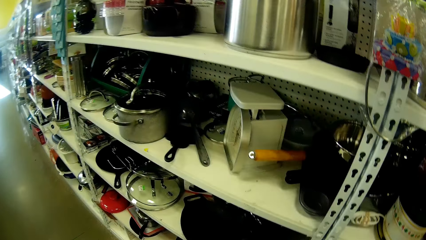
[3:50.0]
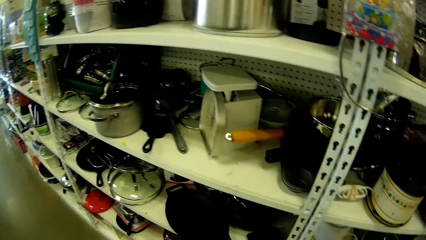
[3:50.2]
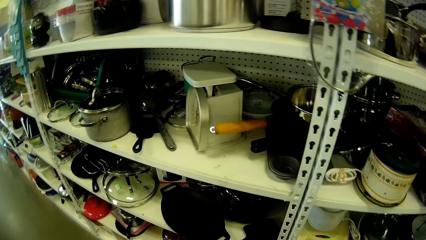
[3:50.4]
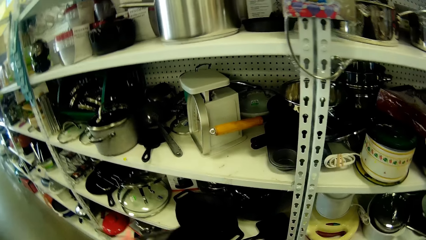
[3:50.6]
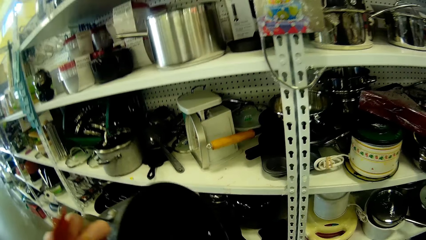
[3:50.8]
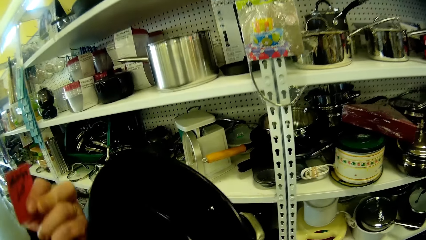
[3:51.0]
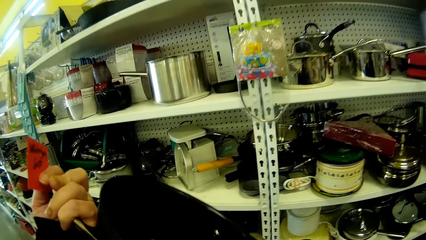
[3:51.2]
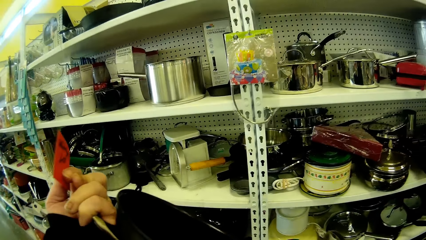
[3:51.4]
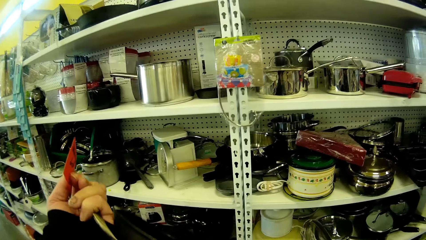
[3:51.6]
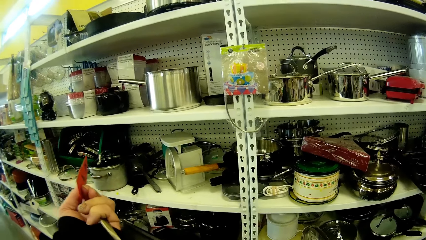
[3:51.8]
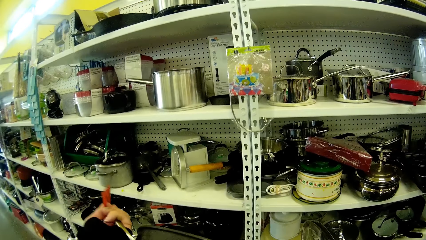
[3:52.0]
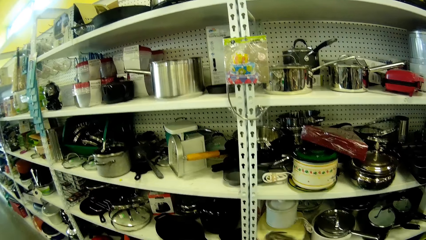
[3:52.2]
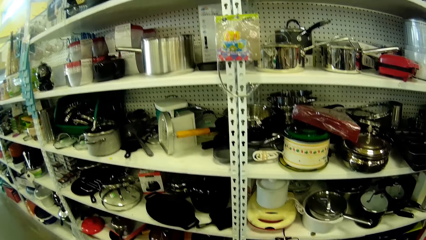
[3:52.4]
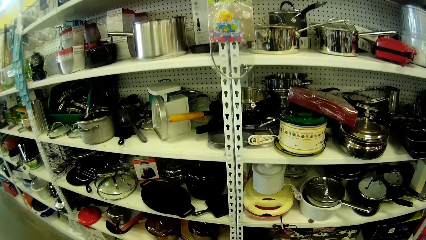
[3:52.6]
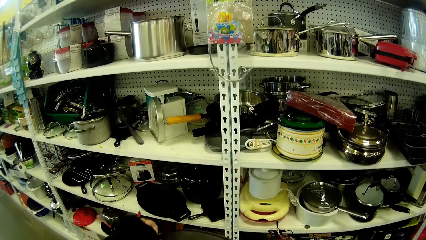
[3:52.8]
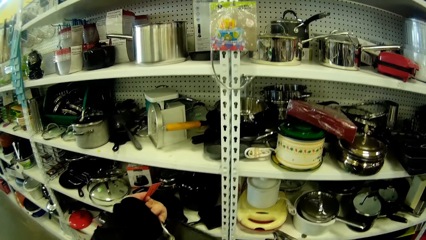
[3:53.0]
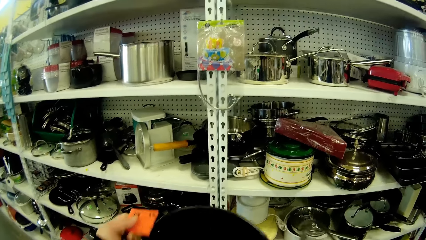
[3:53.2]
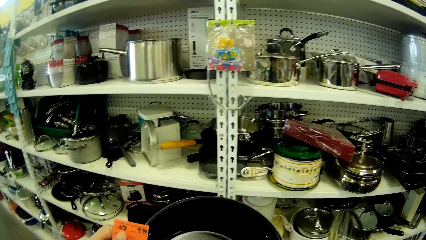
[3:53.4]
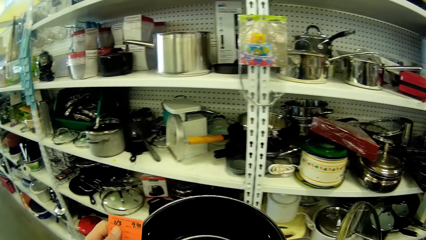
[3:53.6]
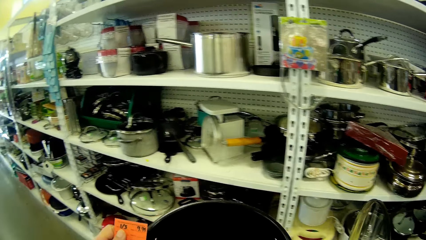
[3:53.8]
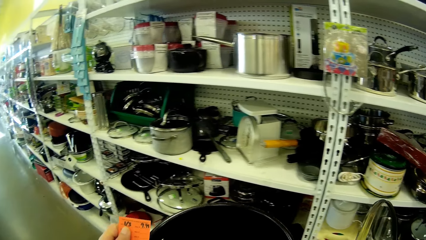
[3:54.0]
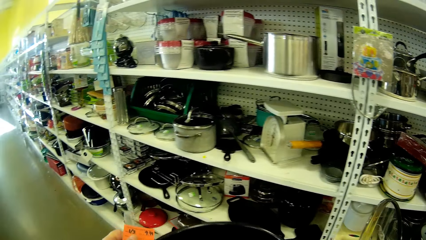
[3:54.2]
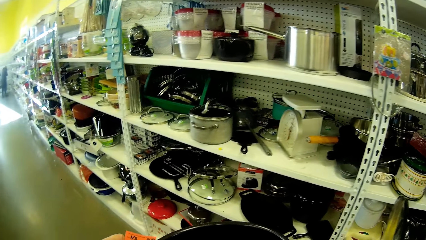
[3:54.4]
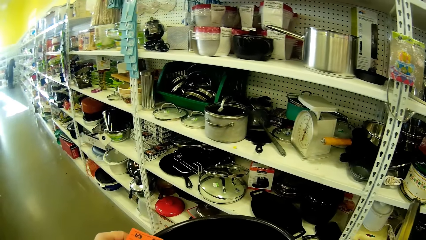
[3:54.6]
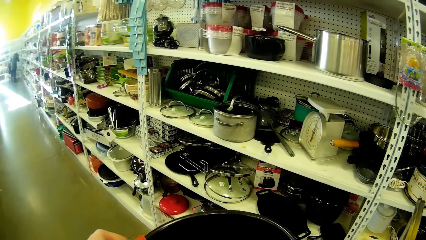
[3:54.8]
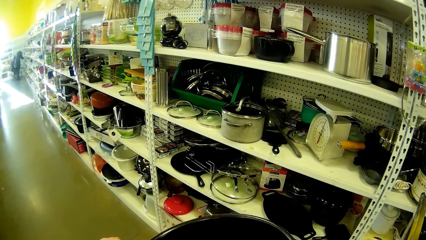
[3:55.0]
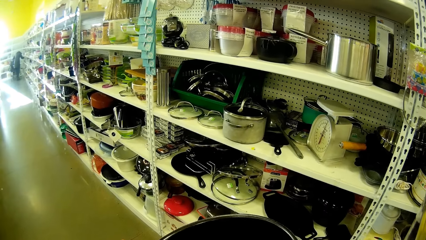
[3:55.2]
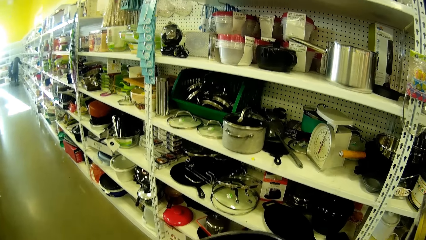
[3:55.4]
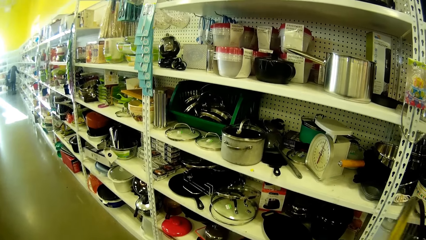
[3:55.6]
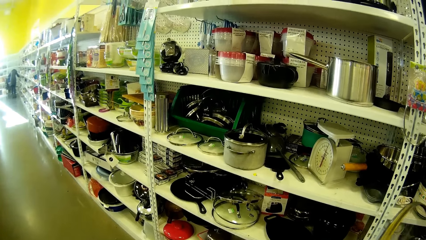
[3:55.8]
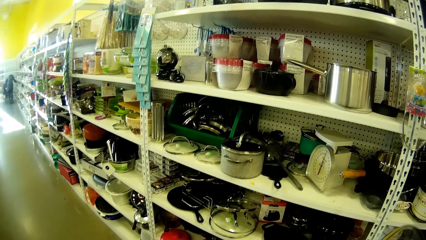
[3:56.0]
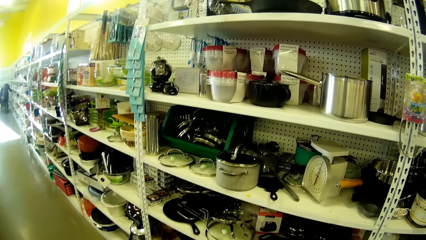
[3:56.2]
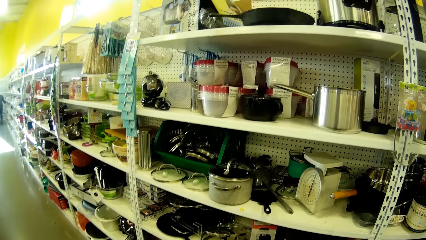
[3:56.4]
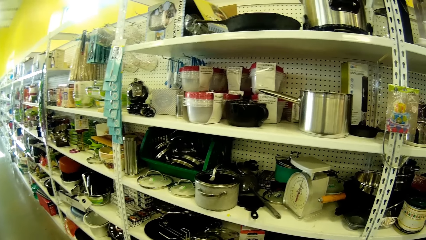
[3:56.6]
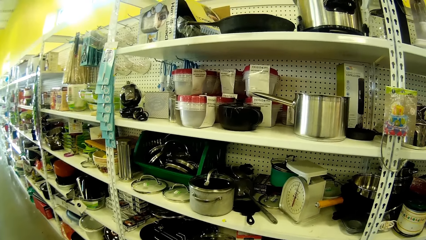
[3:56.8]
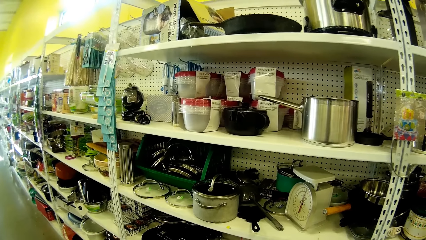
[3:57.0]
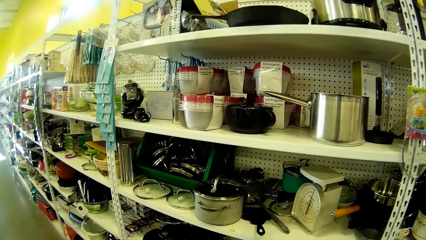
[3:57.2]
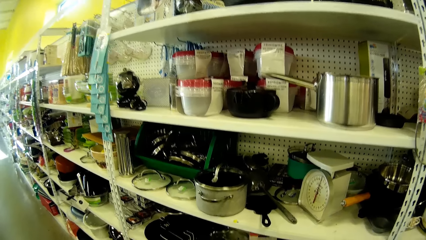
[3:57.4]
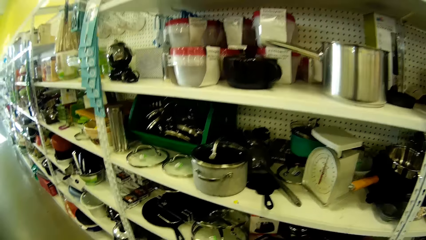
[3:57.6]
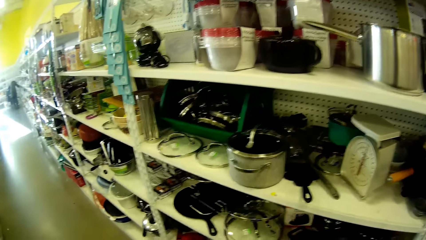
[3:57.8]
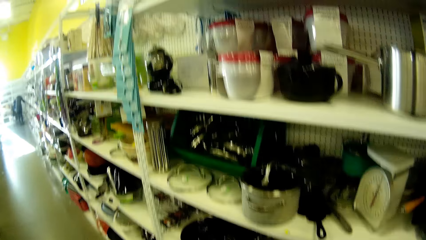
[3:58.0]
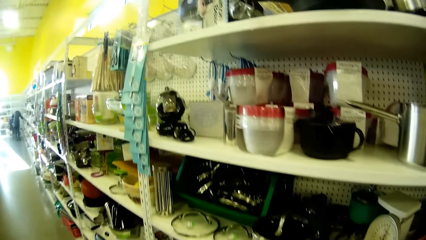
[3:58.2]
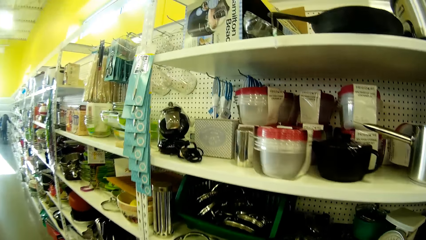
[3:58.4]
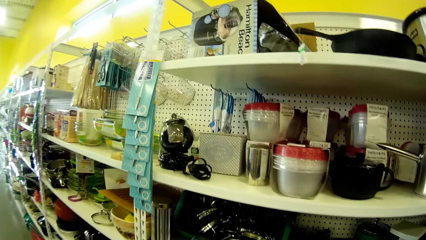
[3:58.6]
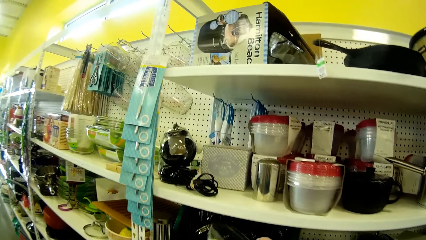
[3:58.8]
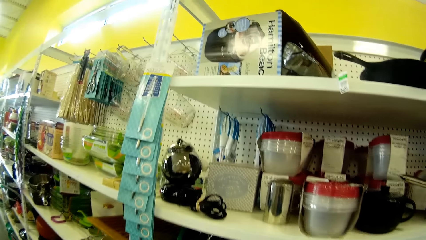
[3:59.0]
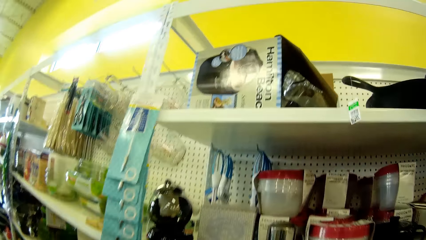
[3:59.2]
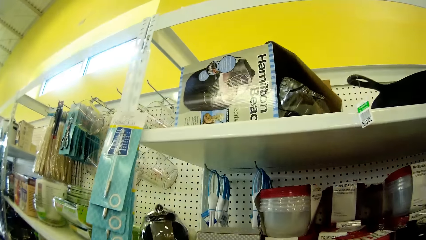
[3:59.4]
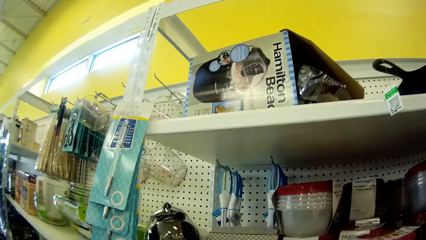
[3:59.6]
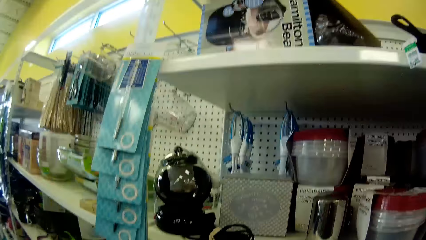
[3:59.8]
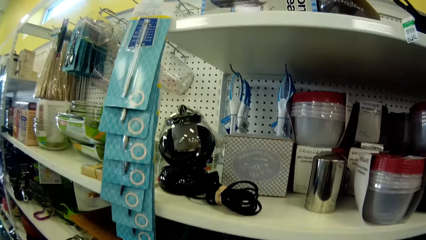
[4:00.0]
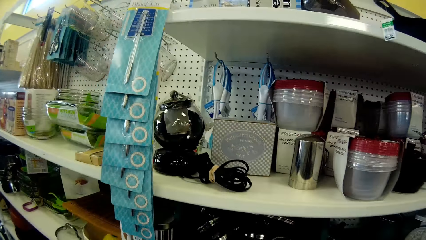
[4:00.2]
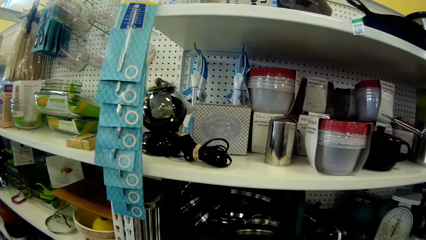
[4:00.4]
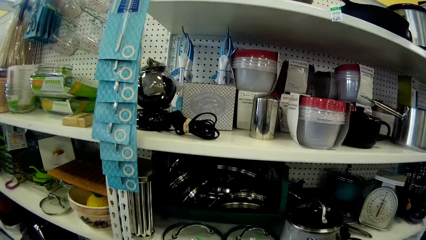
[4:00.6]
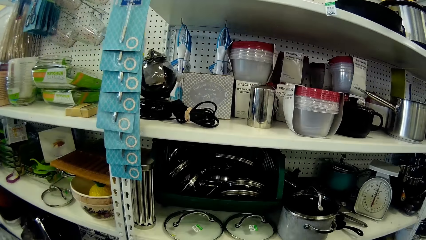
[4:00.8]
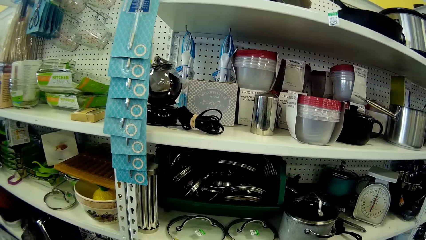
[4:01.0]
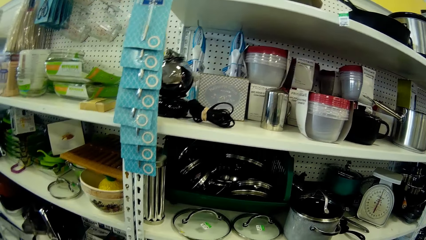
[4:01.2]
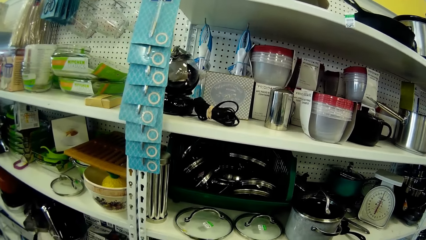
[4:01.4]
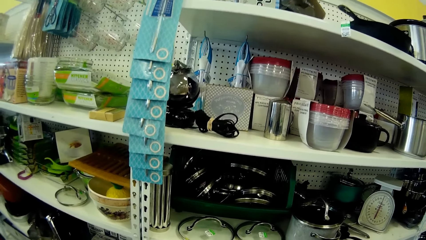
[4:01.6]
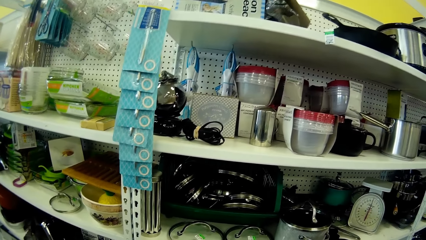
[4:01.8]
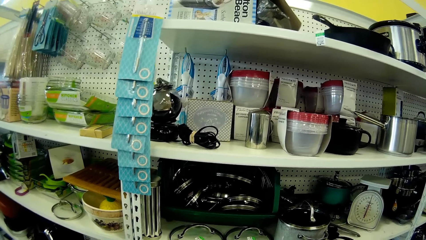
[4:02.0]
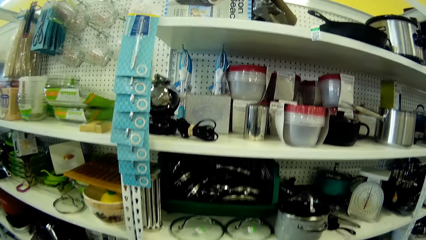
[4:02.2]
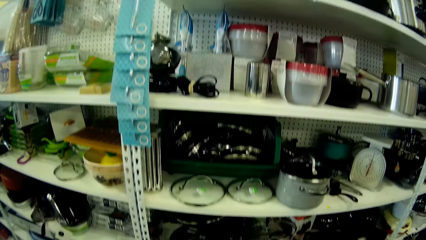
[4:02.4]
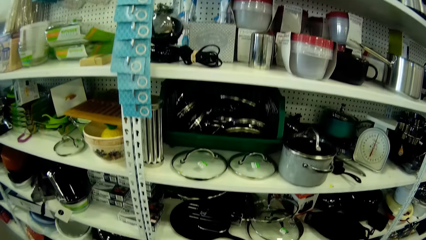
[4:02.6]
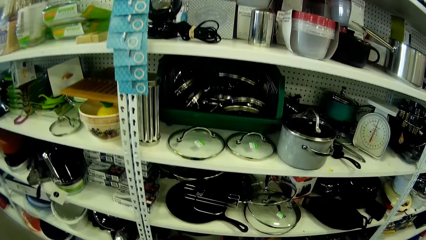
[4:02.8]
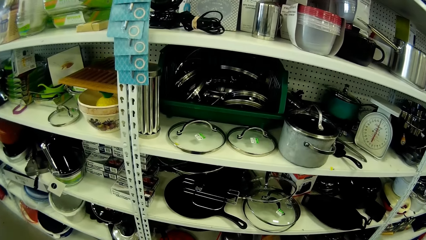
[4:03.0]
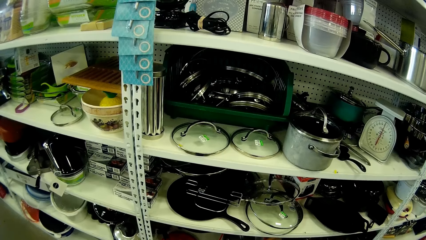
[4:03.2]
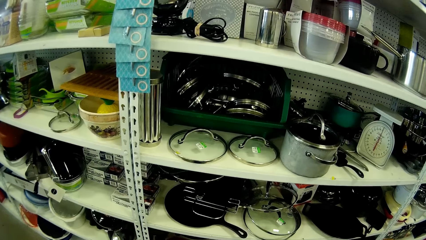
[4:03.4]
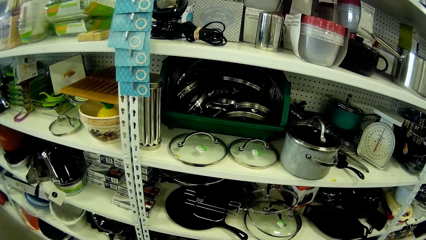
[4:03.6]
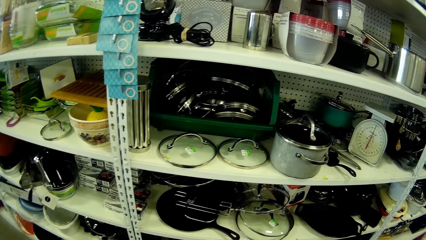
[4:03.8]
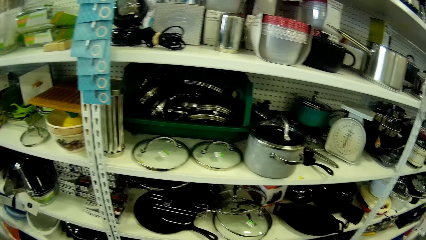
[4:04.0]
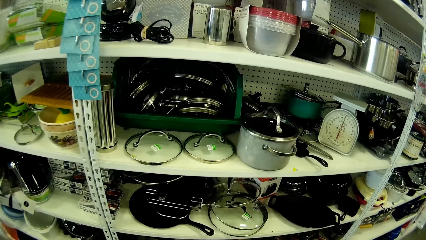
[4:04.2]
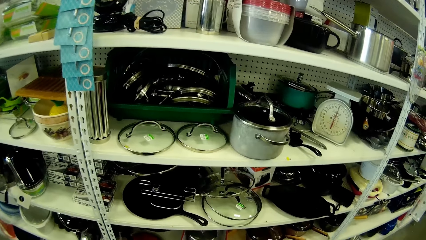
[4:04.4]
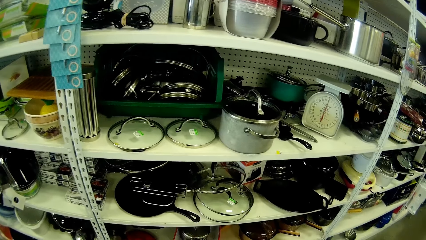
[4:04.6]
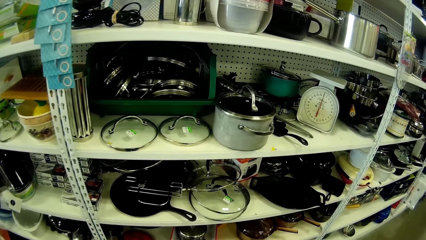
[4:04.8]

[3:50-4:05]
The camera wearer returns the cooking pot on the shelf. He holds another cooking pot in his hands. He returns the cooking pot on the shelf.
